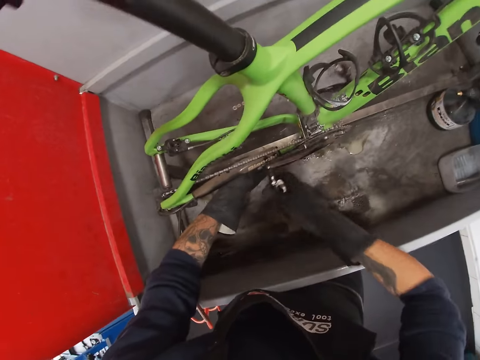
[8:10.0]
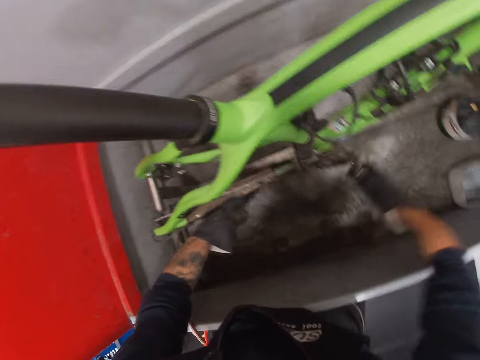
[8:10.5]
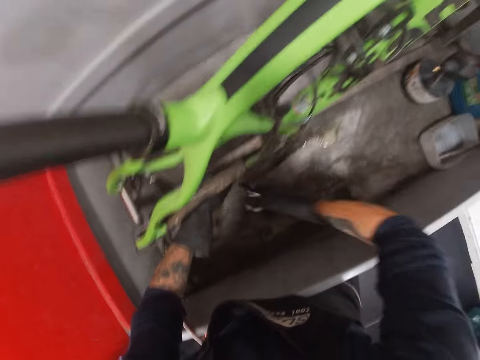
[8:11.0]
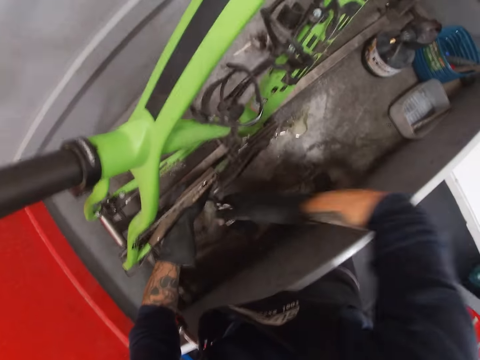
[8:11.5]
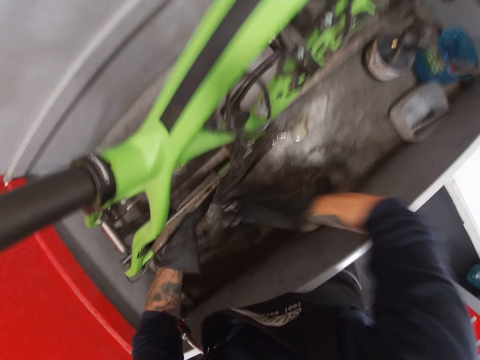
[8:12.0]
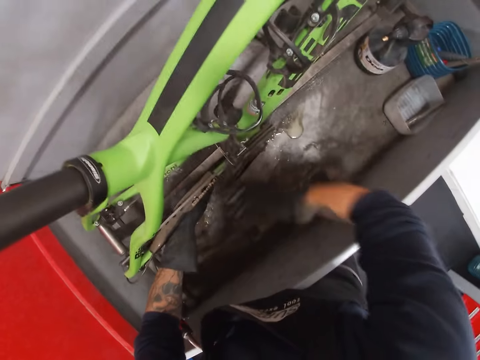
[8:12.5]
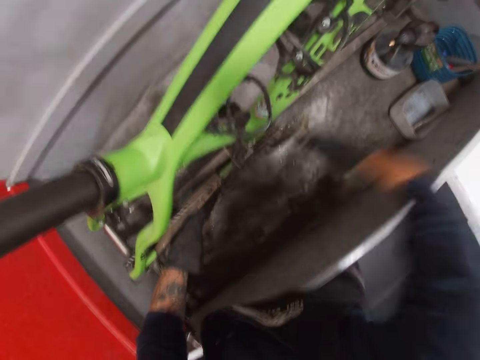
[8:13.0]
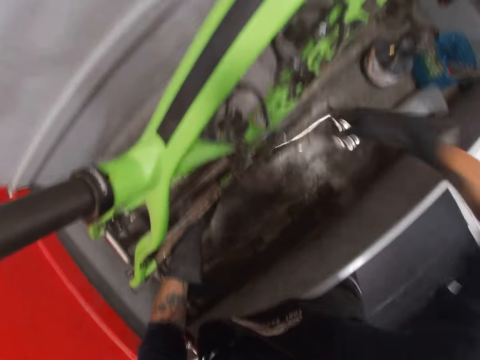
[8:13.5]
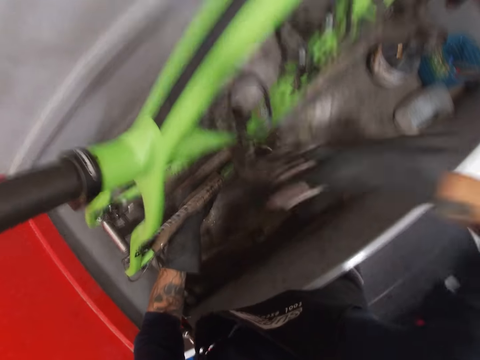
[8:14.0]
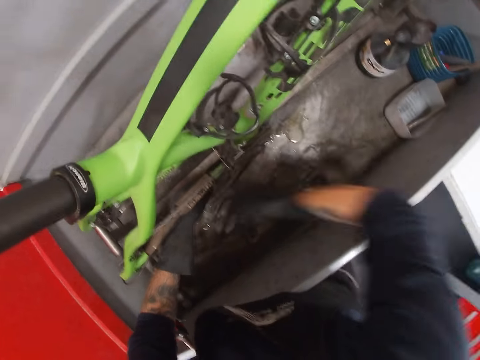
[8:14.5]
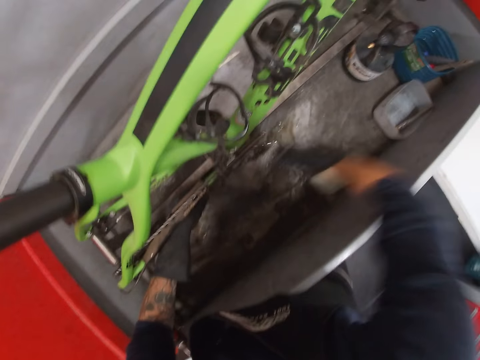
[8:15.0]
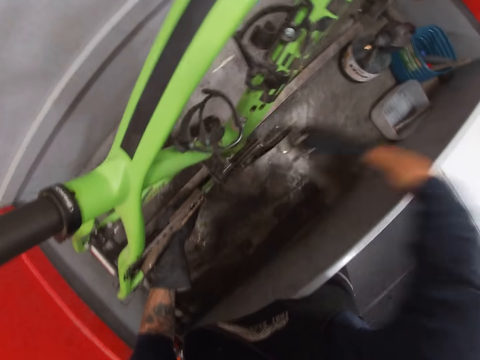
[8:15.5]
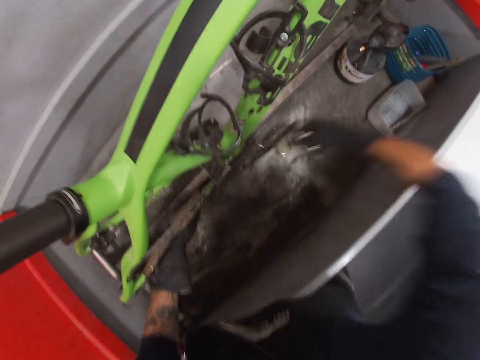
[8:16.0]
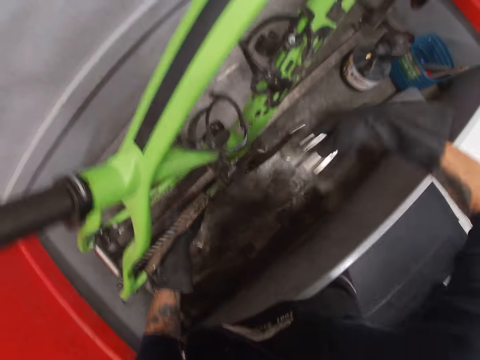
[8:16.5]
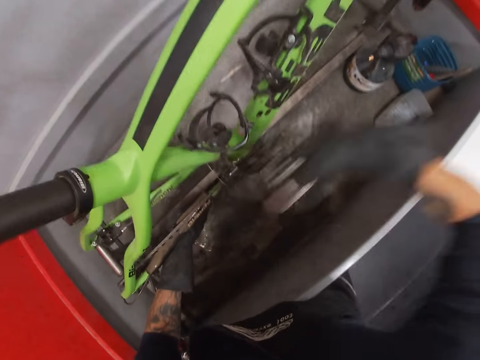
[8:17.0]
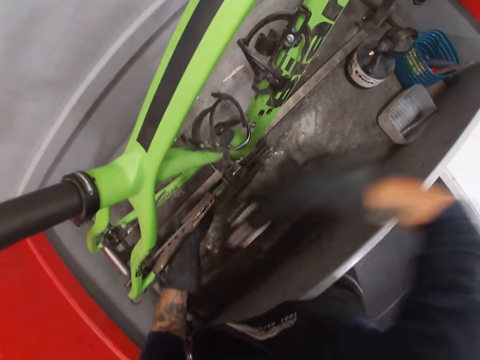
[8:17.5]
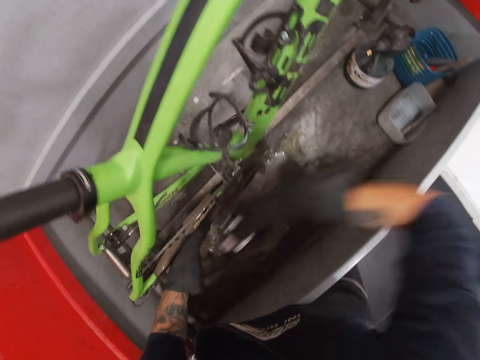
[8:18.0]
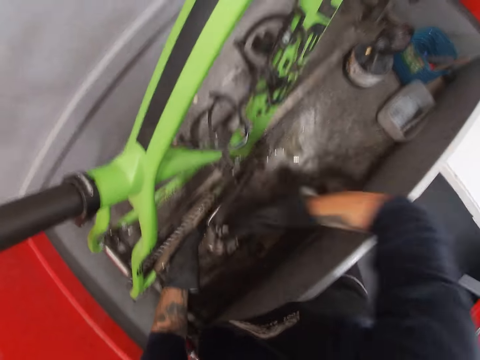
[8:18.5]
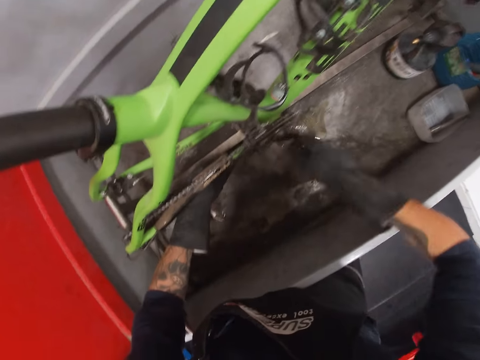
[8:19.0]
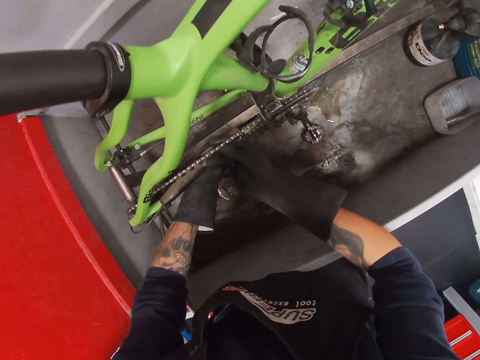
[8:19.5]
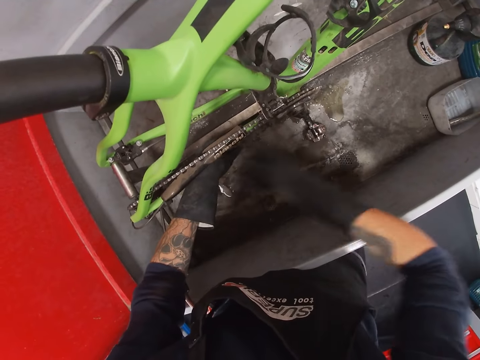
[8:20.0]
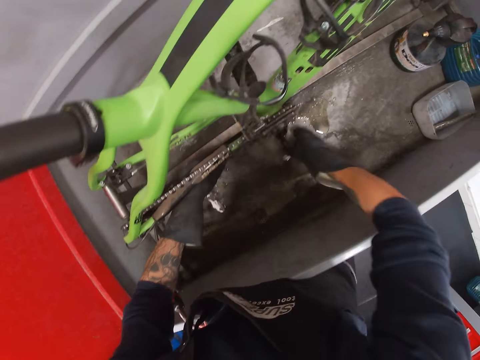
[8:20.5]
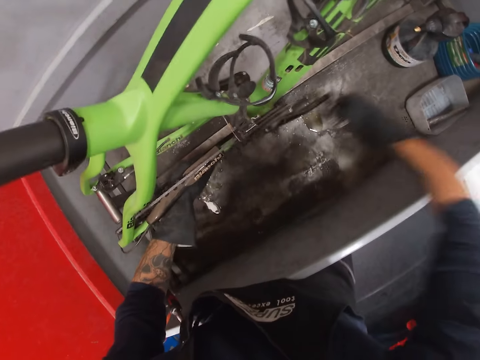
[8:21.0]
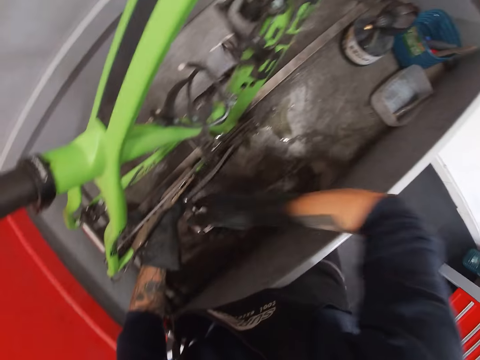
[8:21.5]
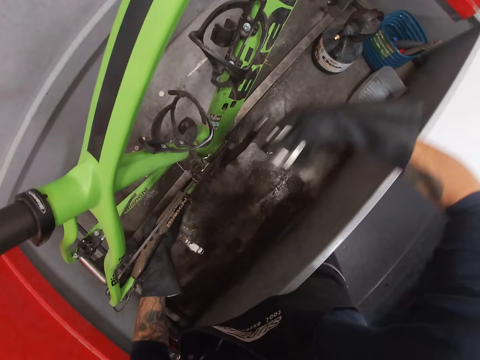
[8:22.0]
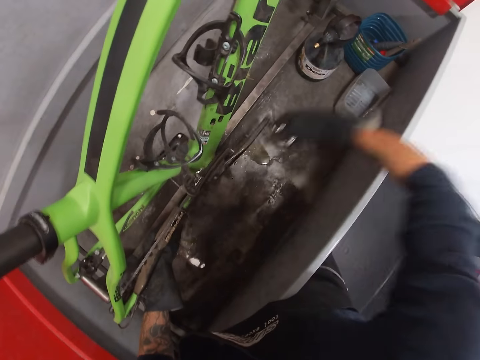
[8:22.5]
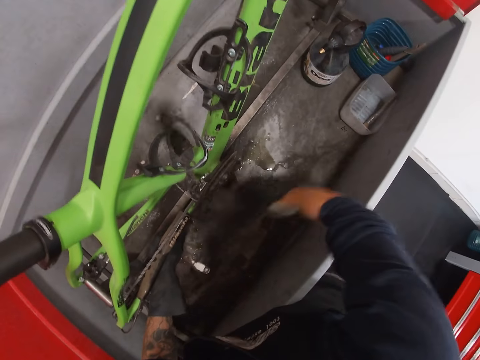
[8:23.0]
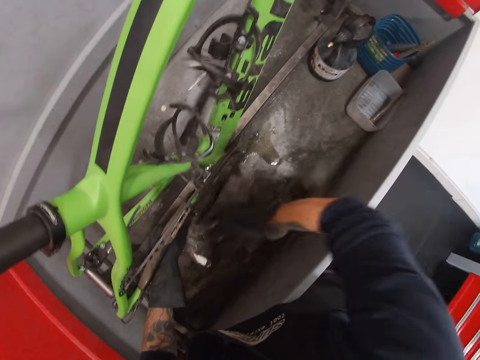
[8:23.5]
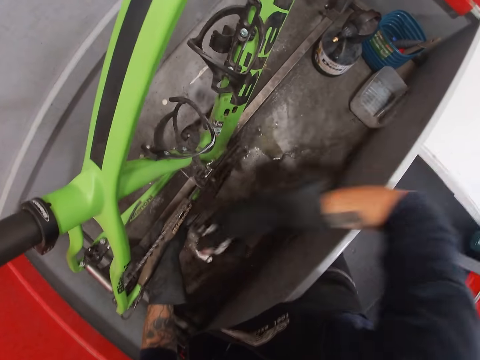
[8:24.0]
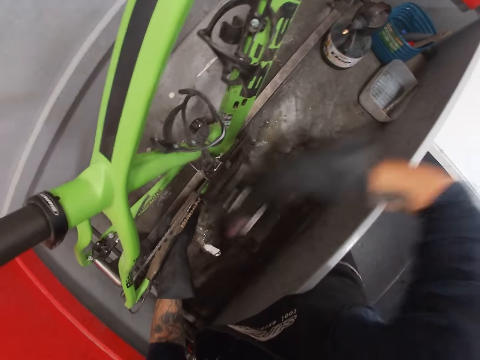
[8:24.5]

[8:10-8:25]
The camera wearer rolls the bicycle pedal with his right hand and lubes the bicycle chain with the chain cleaning device in his left hand. He touches the bicycle chain with his right hand. He holds the wire. He rolls the bicycle pedal with his right hand and lubes the bicycle chain with the chain cleaning device in his left hand.

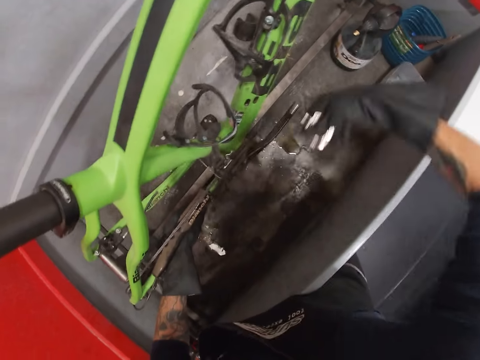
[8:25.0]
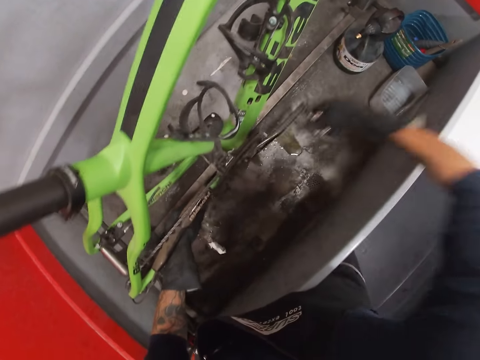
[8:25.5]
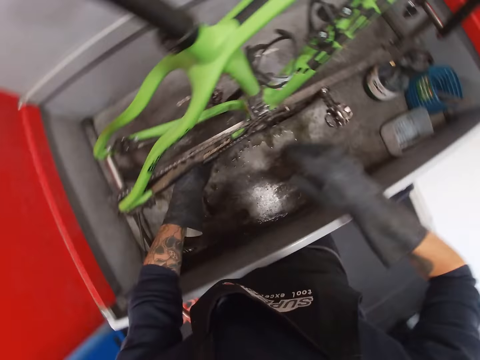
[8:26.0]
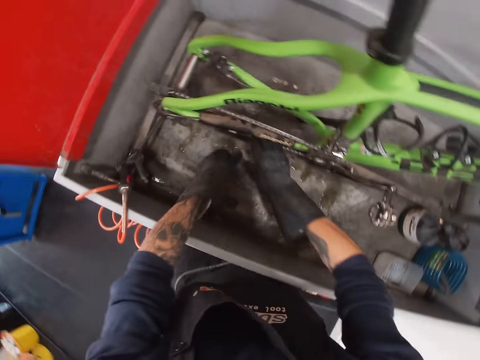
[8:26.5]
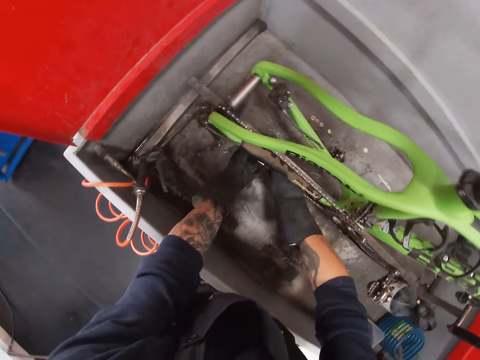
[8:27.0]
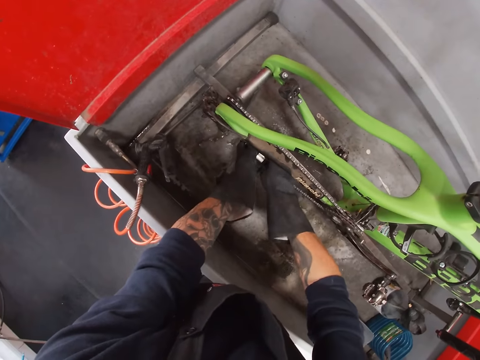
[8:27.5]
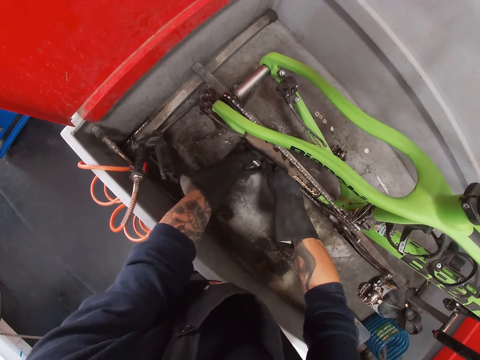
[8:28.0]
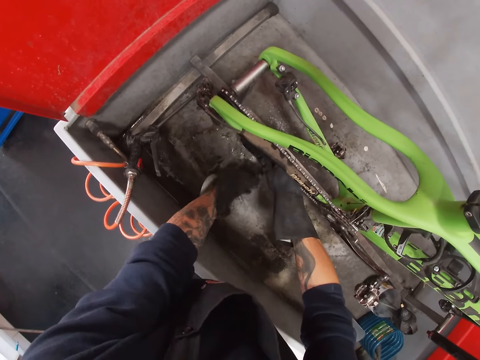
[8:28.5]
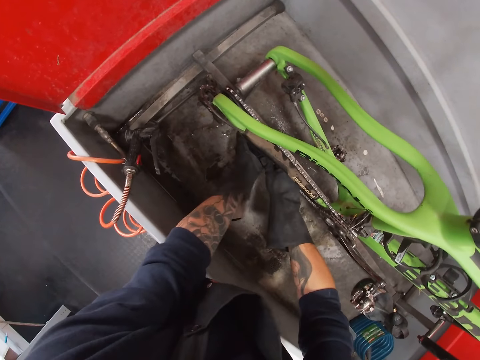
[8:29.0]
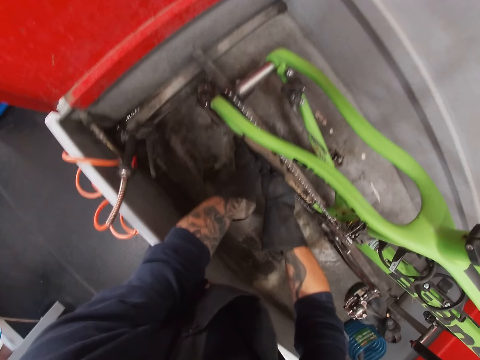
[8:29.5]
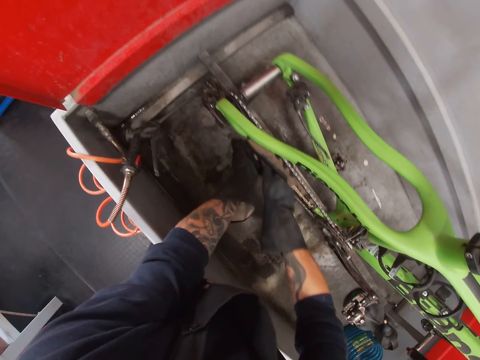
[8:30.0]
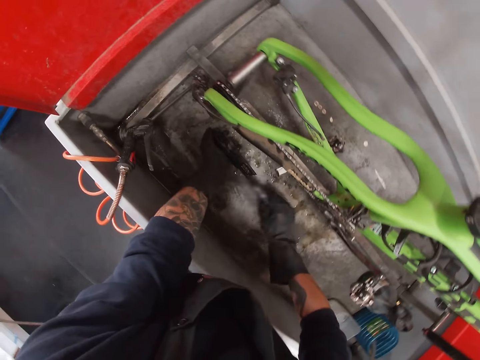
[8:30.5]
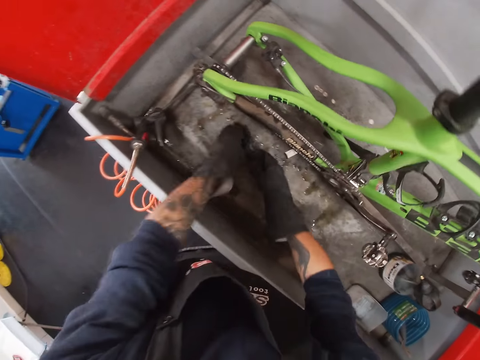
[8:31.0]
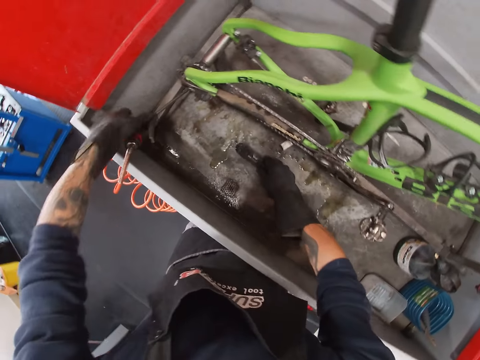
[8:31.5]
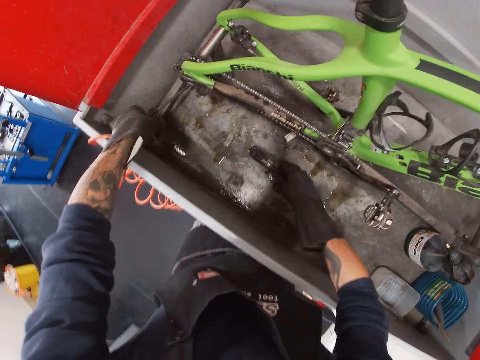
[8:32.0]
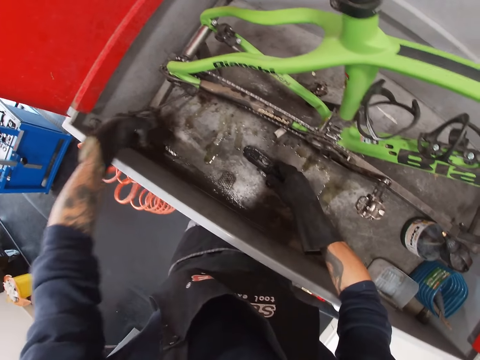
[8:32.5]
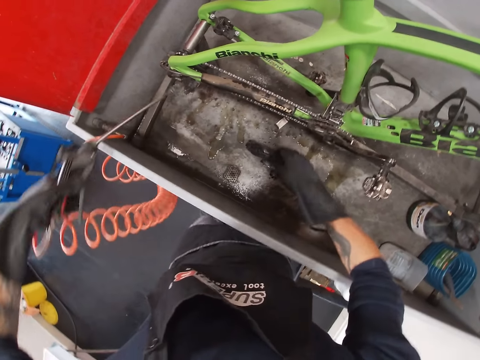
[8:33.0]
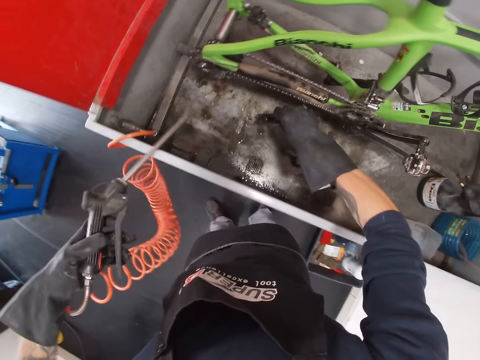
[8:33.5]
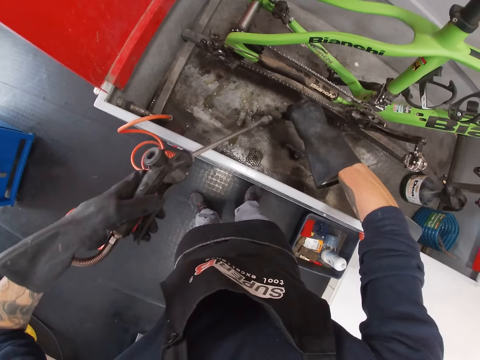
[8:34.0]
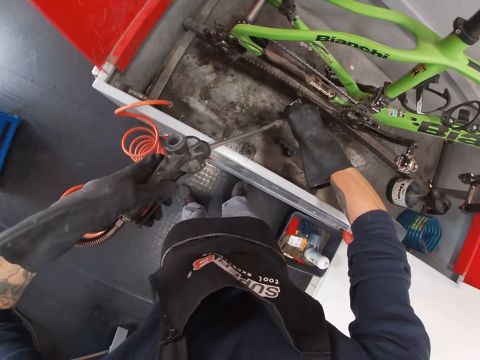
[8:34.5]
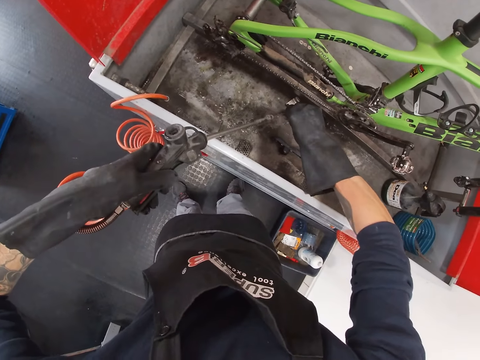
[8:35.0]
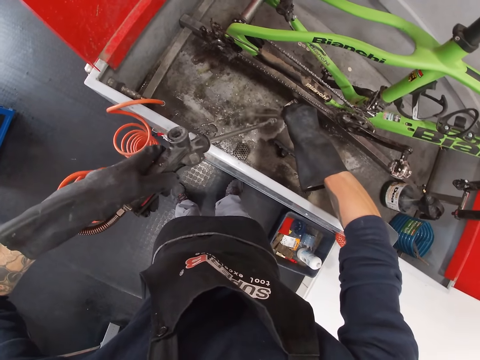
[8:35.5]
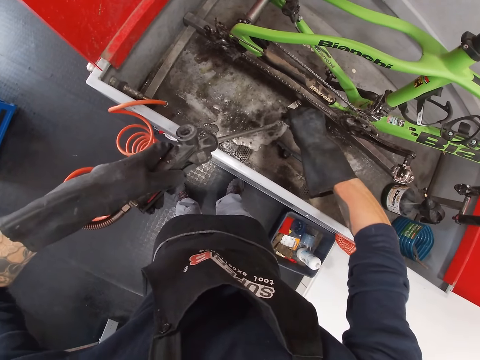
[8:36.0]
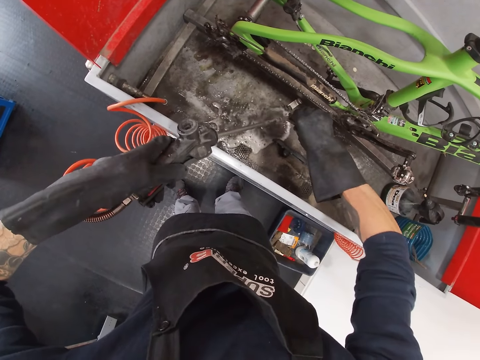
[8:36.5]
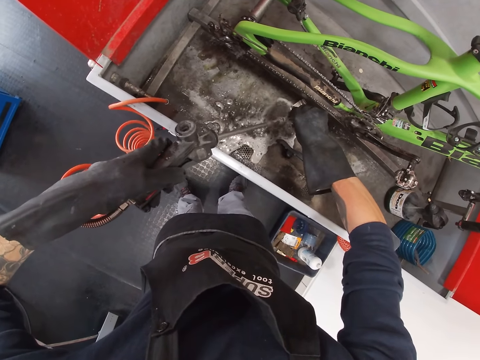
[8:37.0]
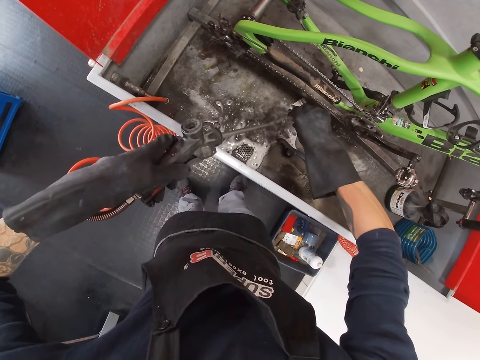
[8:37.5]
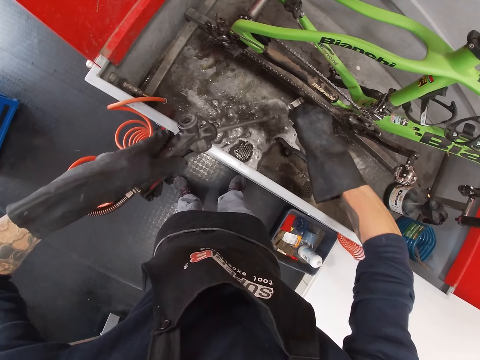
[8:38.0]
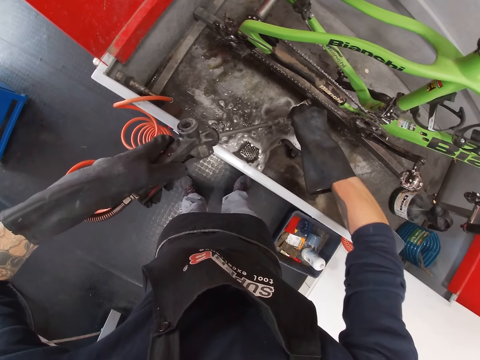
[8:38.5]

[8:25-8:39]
The camera wearer removes the chain keeper on the chain cleaning device with both hands. He touches the chain. He drops the chain keeper in the bicycle wash with his left hand. He removes the chain cleaning device from the bicycle chain with both hands. He fixes the bicycle chain. He drops the cover of the chain cleaning device in the bicycle wash with his right hand. He transfers the chain cleaning device from his left hand to his right hand. He picks up a jet spray gun or shaft from the bicycle wash with his left hand. He picks up metal. He sprays the chain cleaning device with the jet spray gun in his left hand. He washes the shaft.
